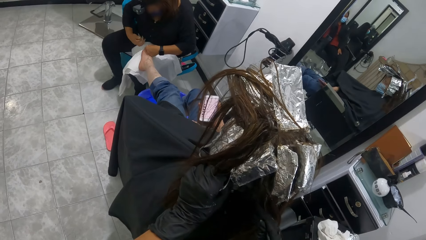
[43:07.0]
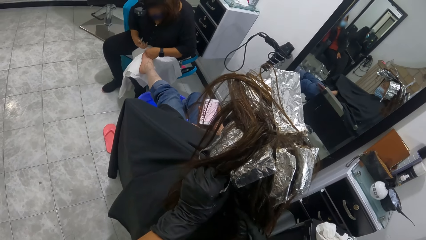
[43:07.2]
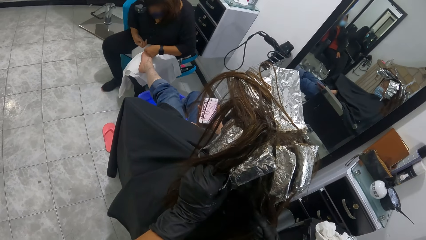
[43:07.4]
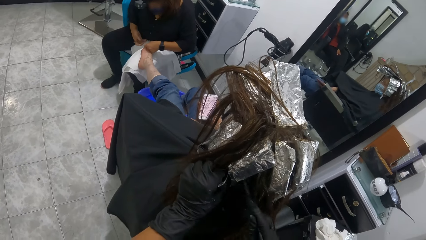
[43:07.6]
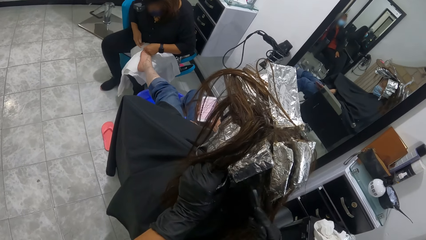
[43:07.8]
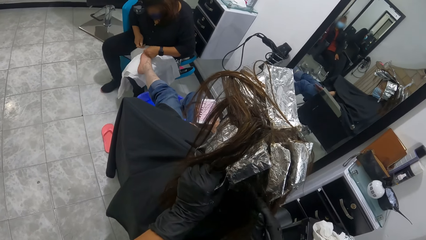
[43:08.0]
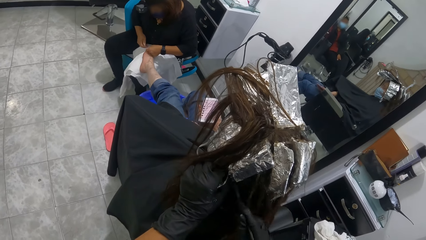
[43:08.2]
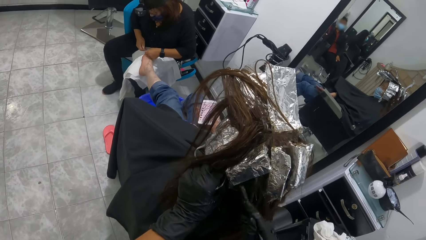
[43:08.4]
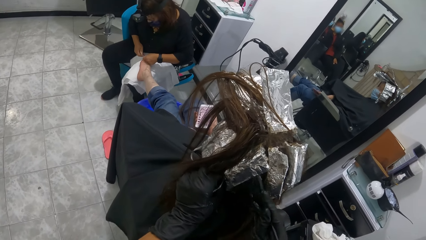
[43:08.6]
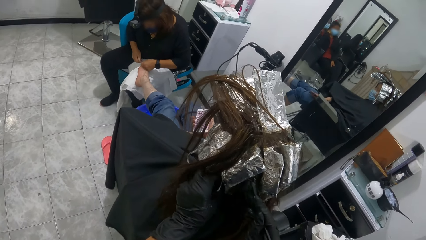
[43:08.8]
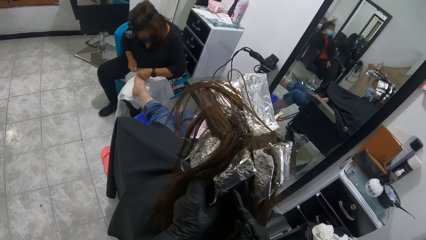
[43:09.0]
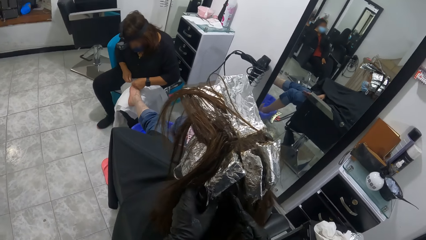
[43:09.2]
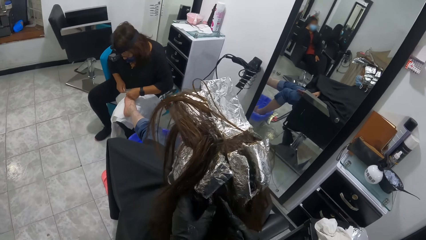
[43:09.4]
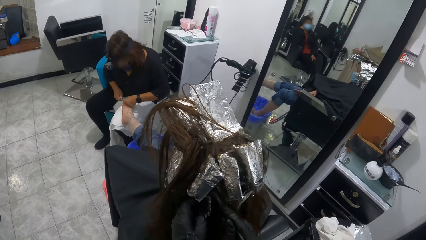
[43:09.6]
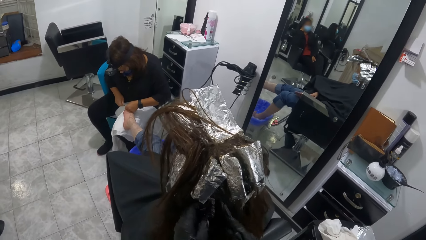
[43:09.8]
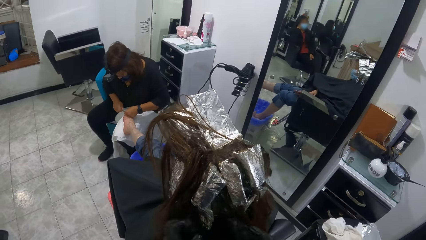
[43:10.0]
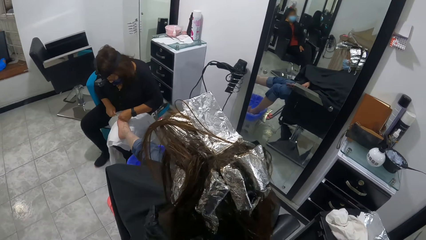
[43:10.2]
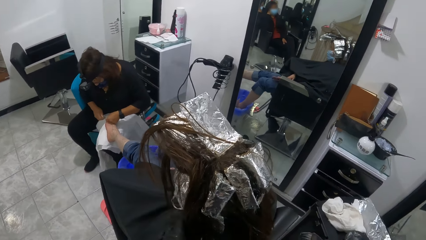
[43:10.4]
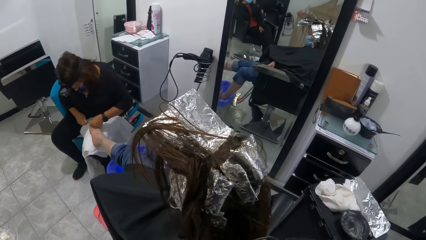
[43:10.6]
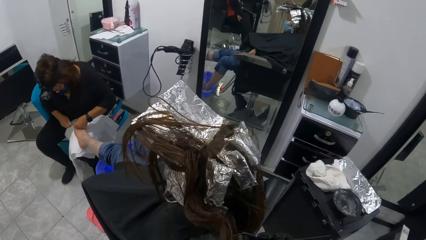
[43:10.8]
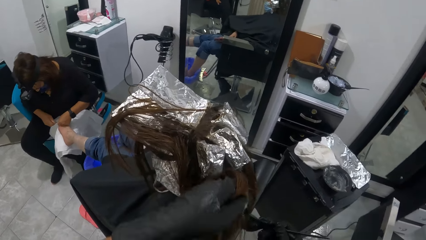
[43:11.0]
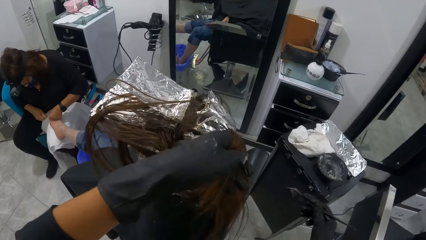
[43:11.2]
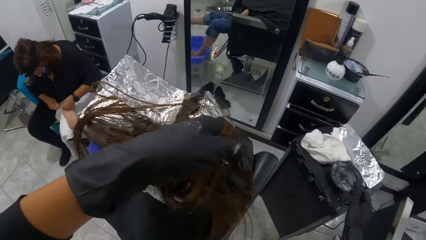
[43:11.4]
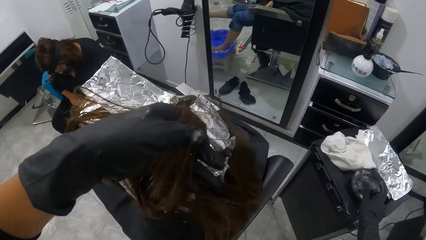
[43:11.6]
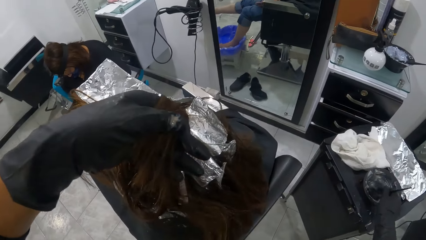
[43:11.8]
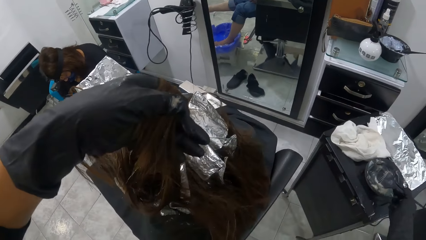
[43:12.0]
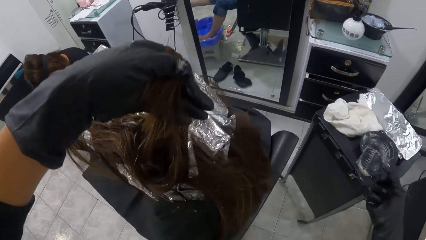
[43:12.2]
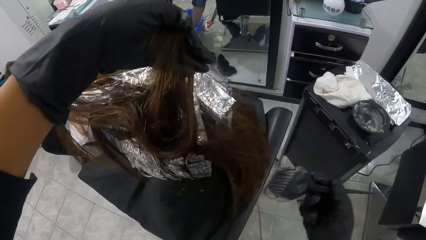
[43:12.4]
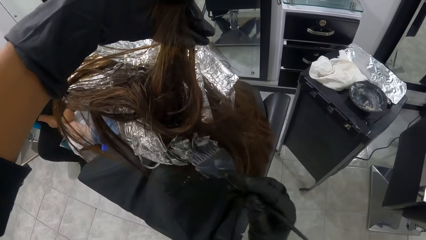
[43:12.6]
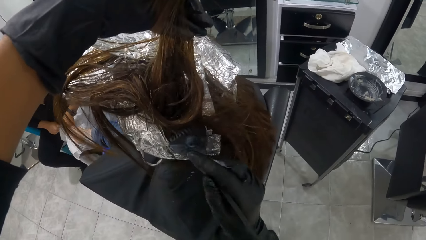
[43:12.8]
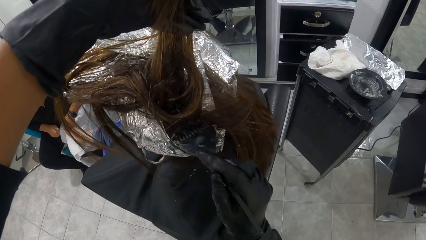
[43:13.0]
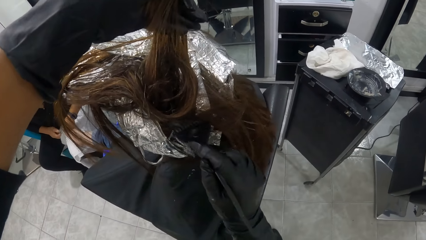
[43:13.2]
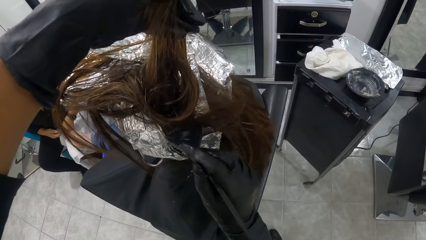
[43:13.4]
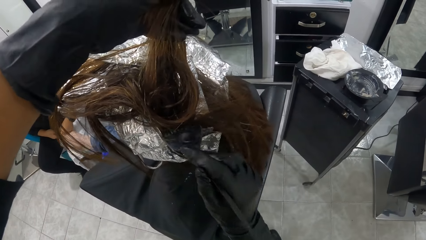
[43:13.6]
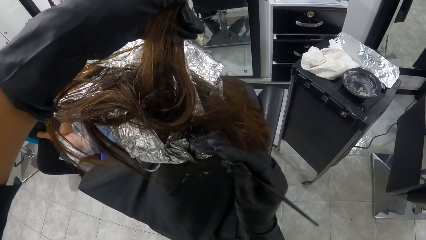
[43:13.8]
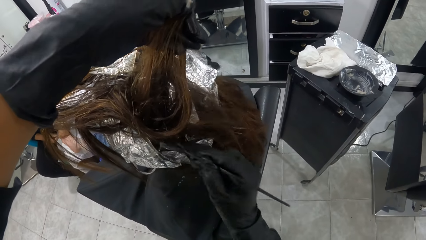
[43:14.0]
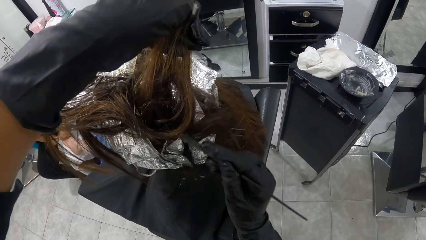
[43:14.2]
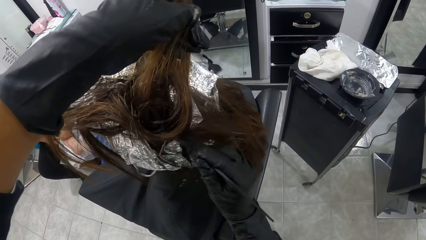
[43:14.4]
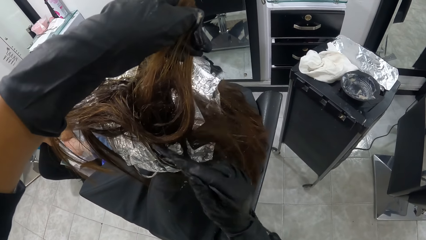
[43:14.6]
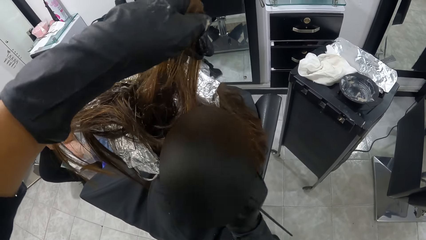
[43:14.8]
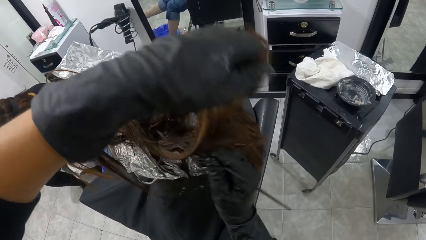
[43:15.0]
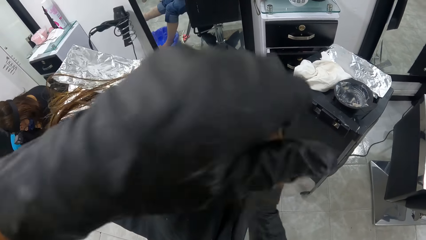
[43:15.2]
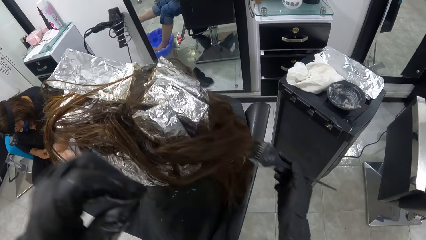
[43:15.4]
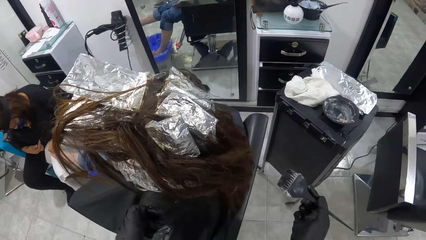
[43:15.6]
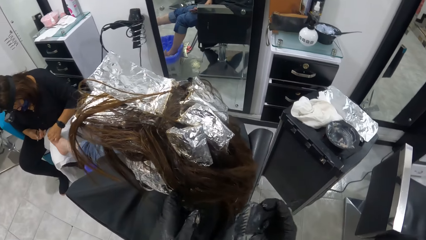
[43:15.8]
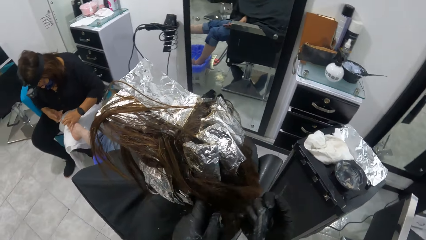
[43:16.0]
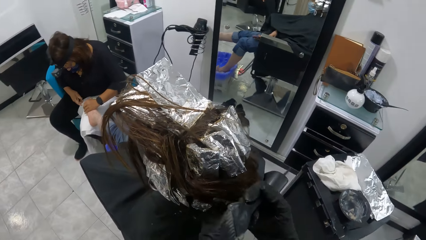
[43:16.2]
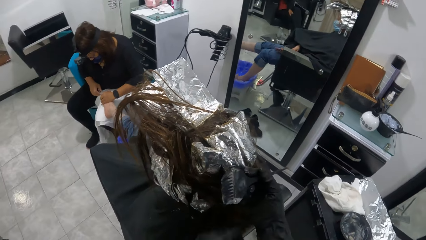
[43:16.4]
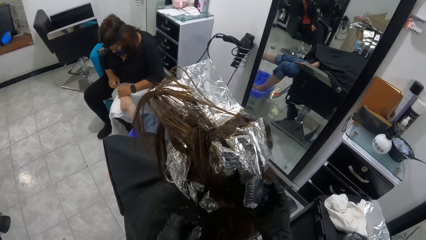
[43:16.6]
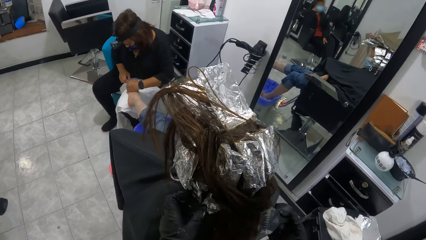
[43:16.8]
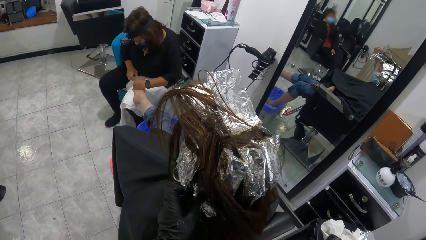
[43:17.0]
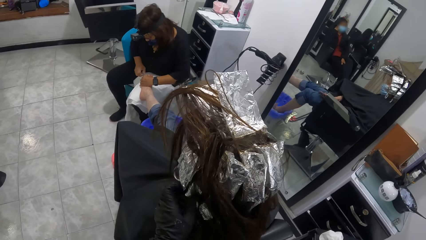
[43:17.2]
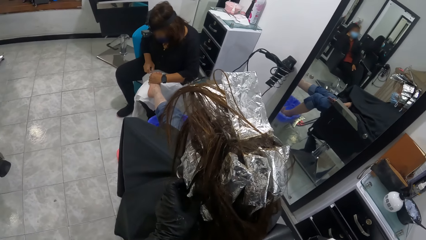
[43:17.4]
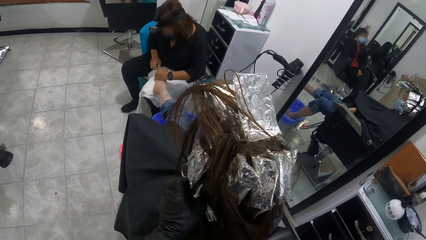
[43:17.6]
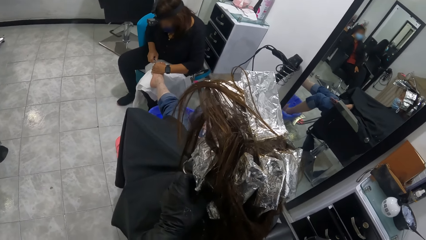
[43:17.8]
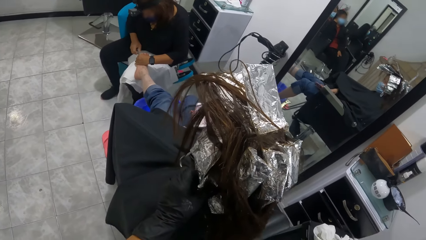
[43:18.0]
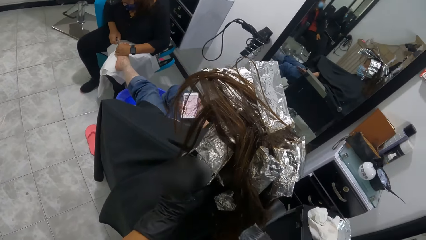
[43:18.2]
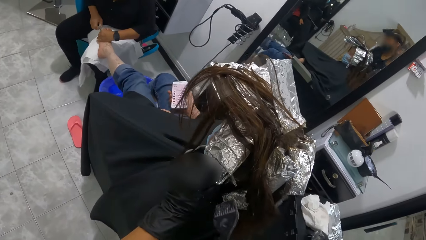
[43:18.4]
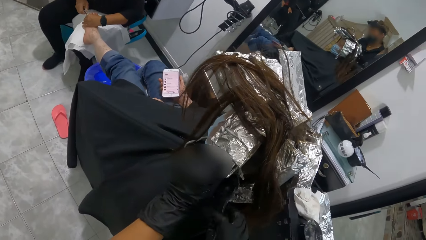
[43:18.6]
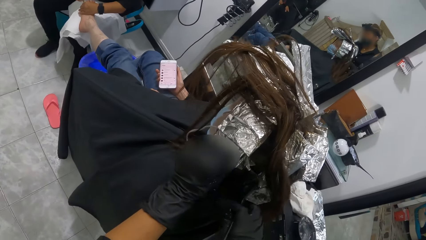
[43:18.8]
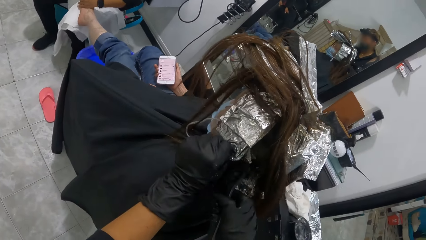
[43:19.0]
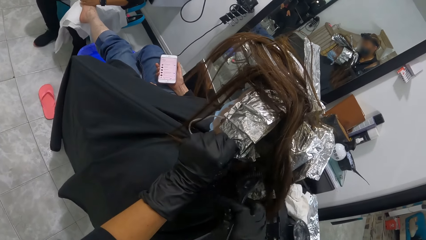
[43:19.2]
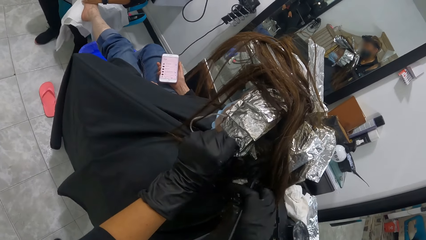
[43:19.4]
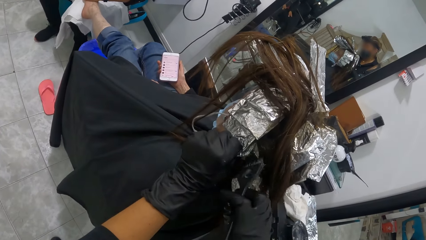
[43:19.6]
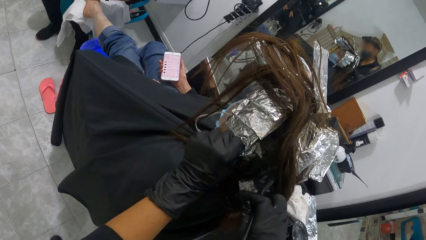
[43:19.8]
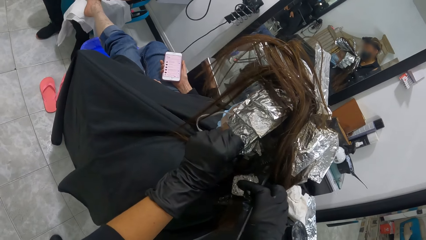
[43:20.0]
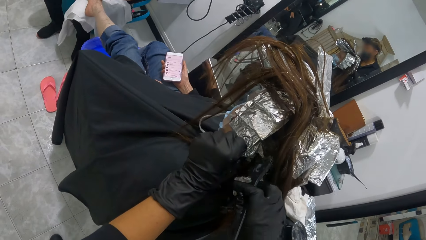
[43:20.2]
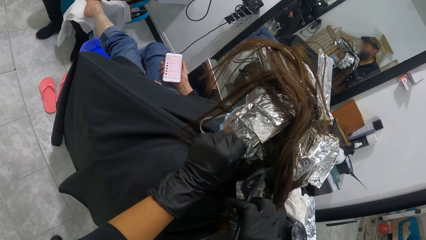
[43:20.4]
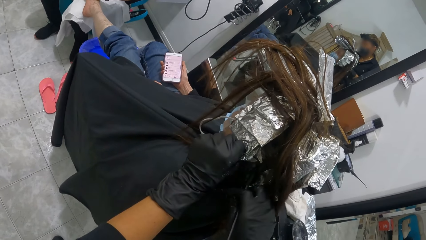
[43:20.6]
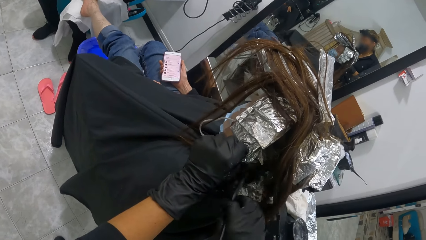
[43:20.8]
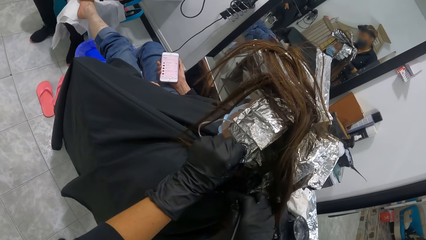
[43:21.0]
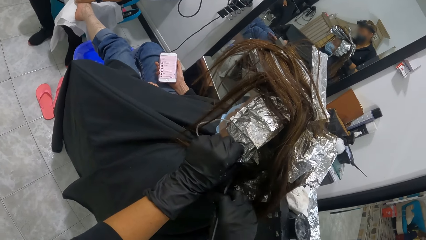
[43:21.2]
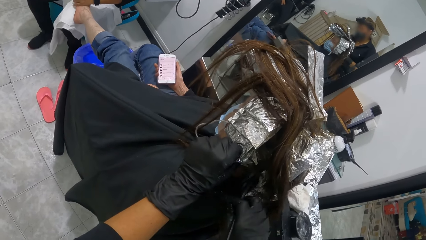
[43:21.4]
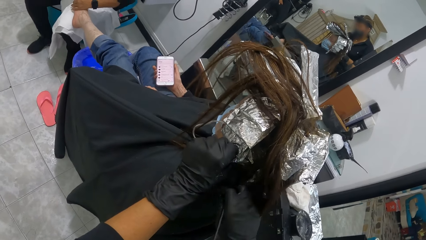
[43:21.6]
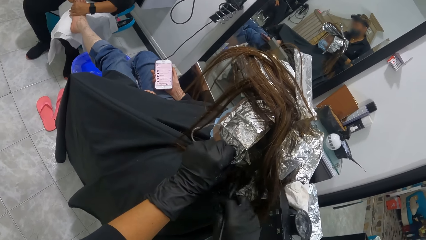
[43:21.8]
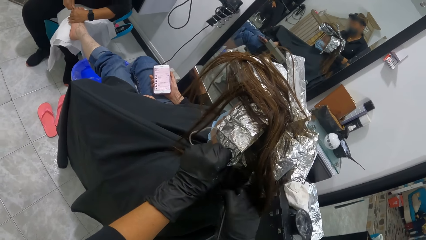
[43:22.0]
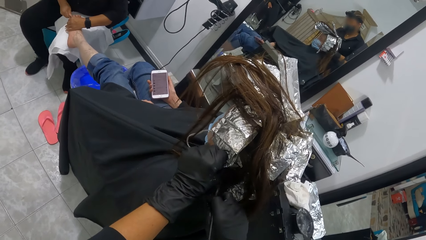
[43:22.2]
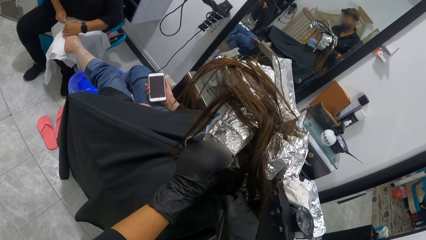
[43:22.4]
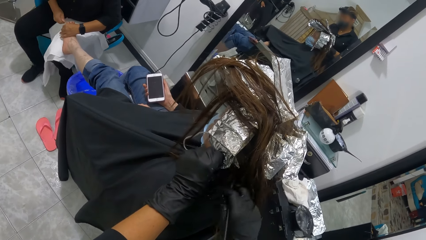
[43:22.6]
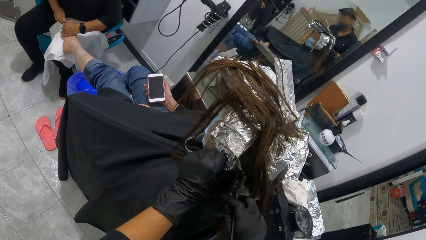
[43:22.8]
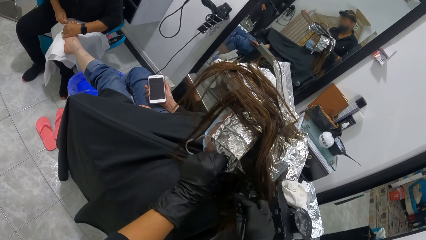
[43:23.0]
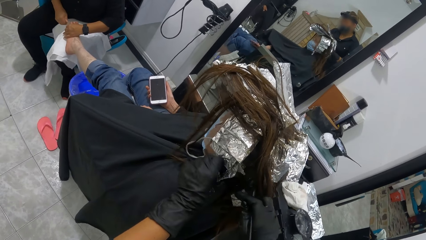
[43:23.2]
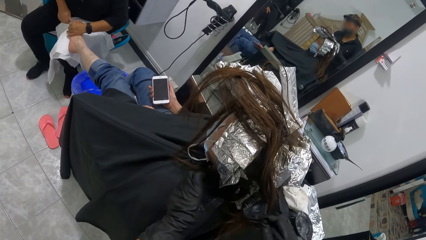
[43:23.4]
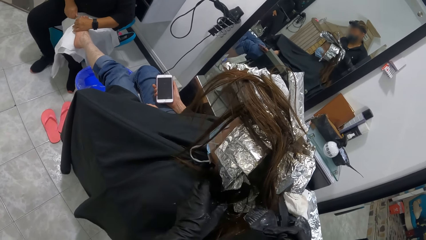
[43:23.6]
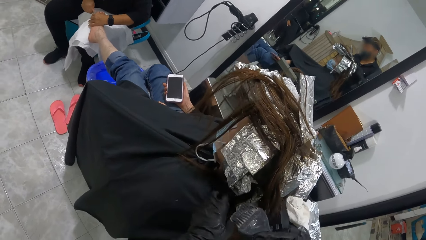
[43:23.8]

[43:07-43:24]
A woman shapes another woman's nails. The camera wearer lifts the other woman's hair with their left gloved hand. They scoop relaxer from the bowl with the brush in their right gloved hand. They remove the brush from the tin. They apply relaxer on the other woman's hair with the brush in their right gloved hand. They pull their hands off the other woman's hair. They apply something on the other woman's hair with the brush. They hold the other woman's hair. They lift the foil paper attached to the other woman's hair with their left gloved hand. They apply relaxer on the other woman's hair with the brush in their right gloved hand.
